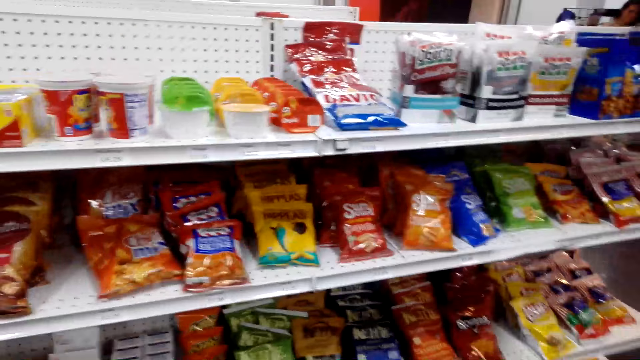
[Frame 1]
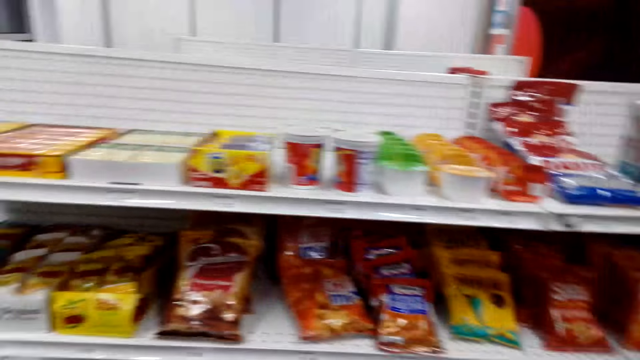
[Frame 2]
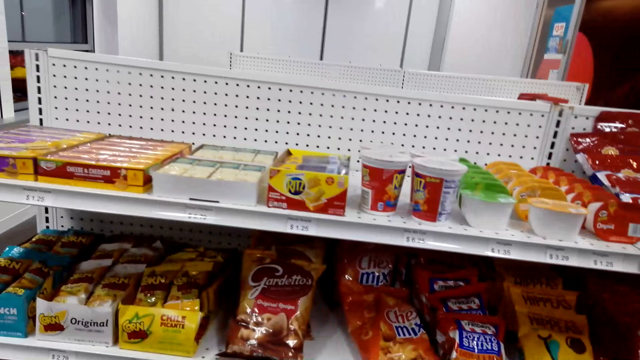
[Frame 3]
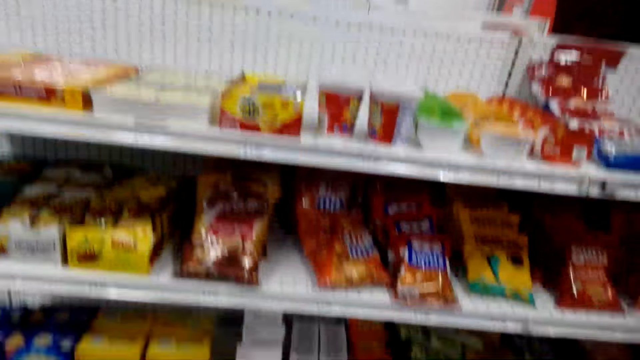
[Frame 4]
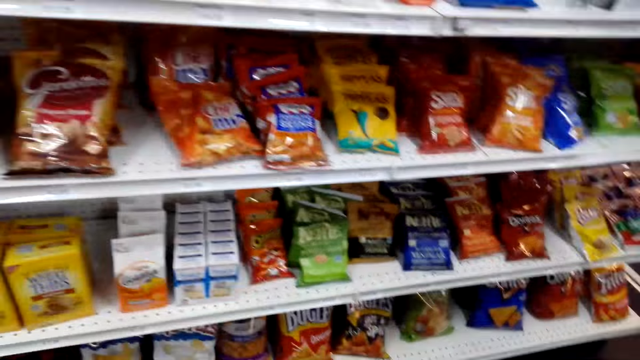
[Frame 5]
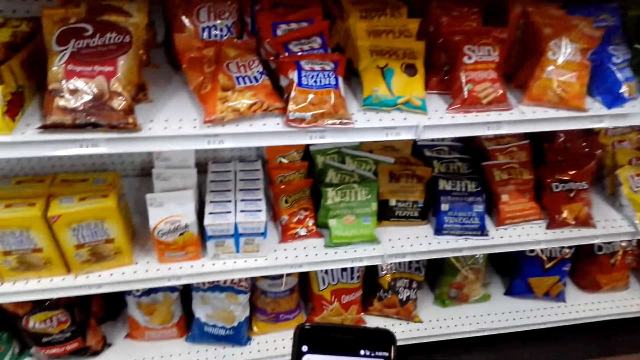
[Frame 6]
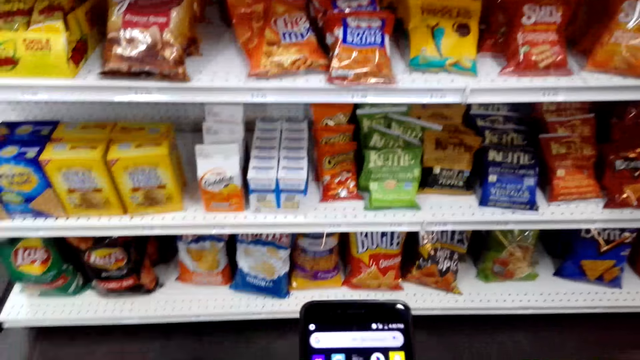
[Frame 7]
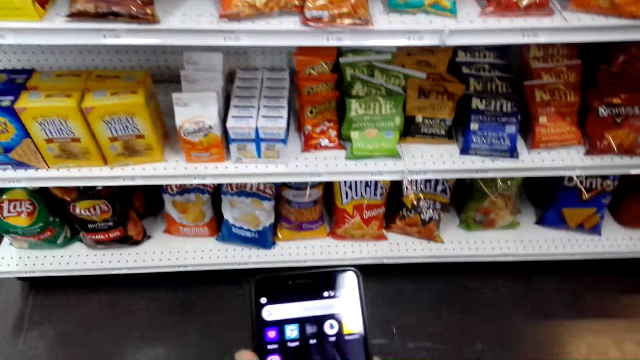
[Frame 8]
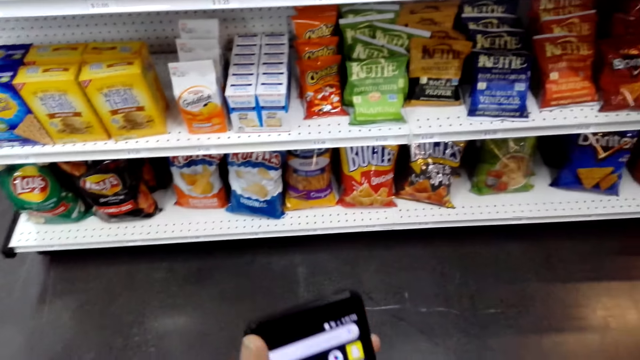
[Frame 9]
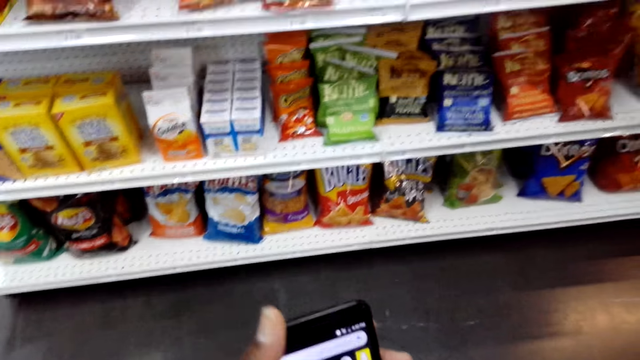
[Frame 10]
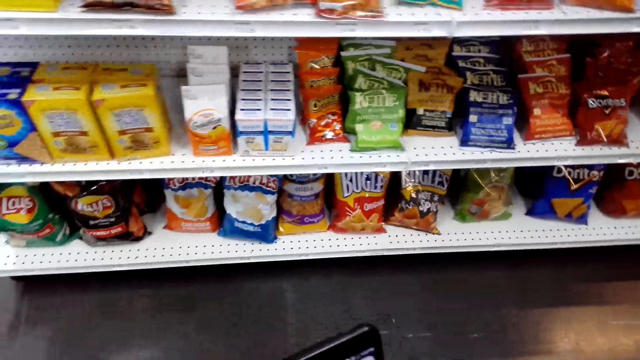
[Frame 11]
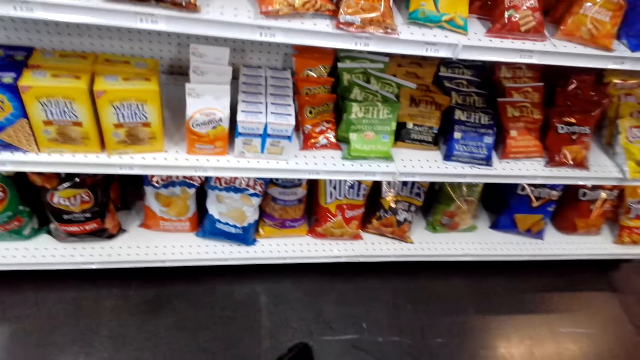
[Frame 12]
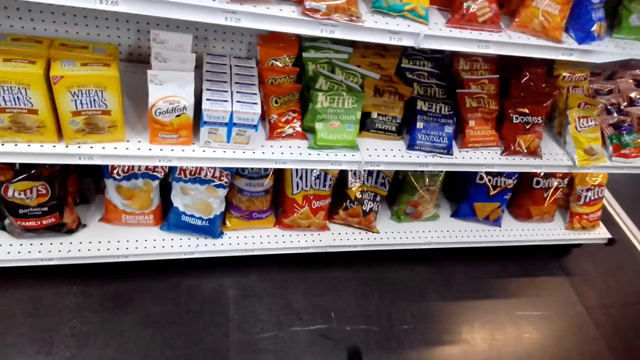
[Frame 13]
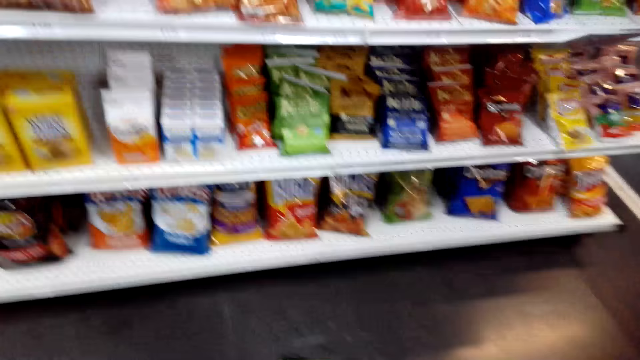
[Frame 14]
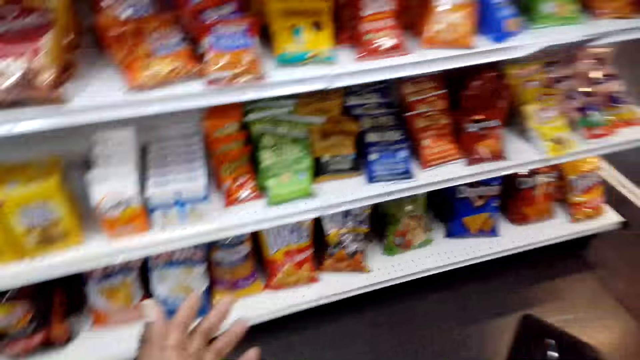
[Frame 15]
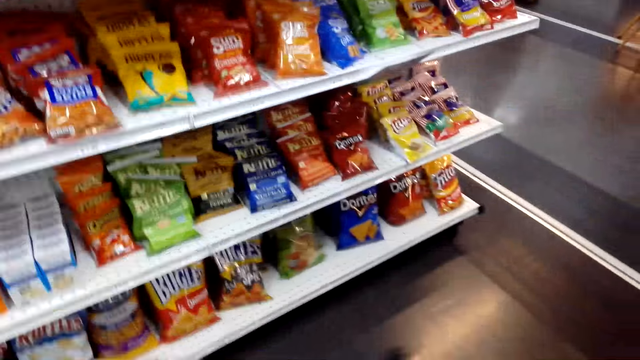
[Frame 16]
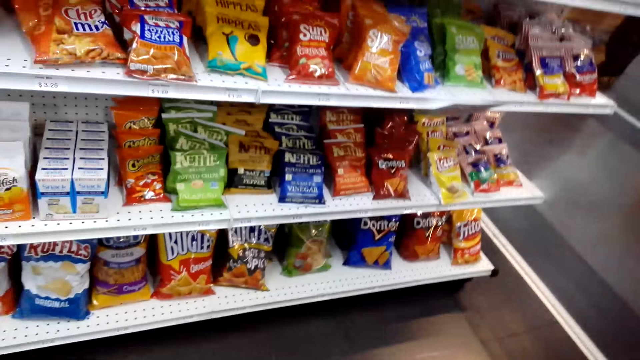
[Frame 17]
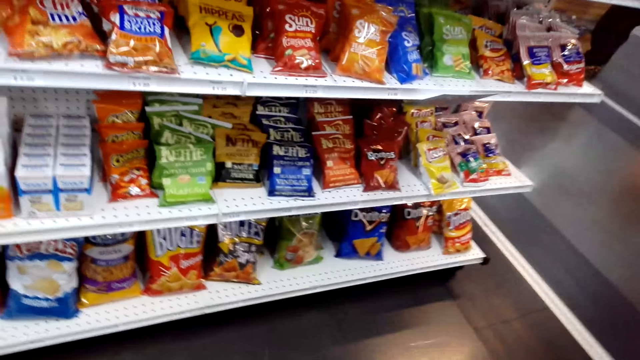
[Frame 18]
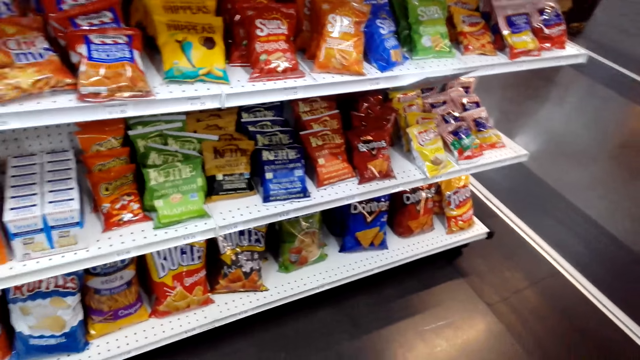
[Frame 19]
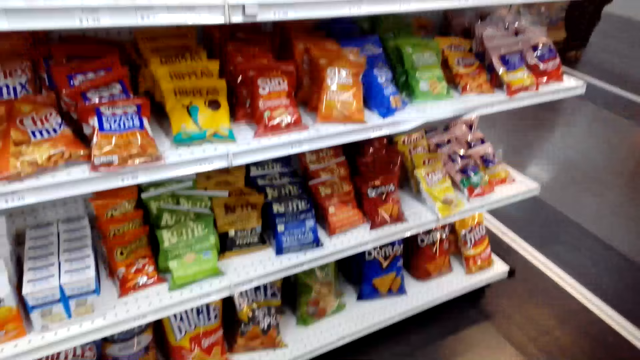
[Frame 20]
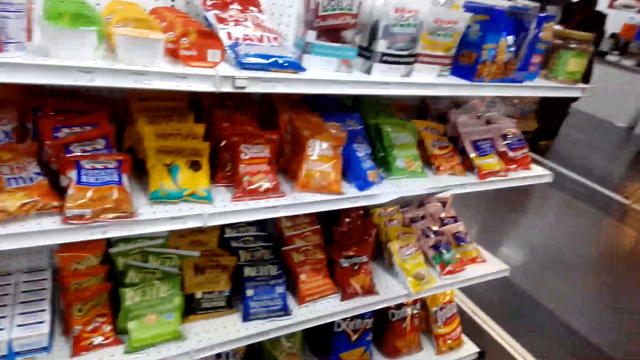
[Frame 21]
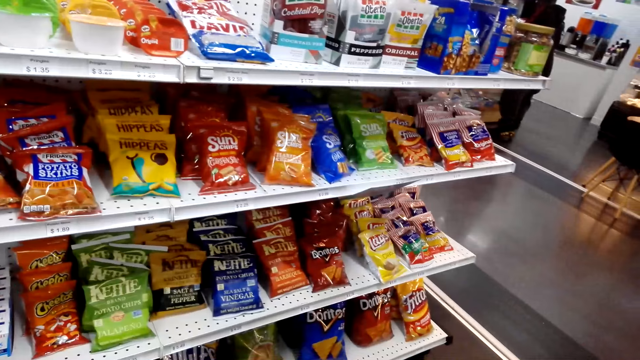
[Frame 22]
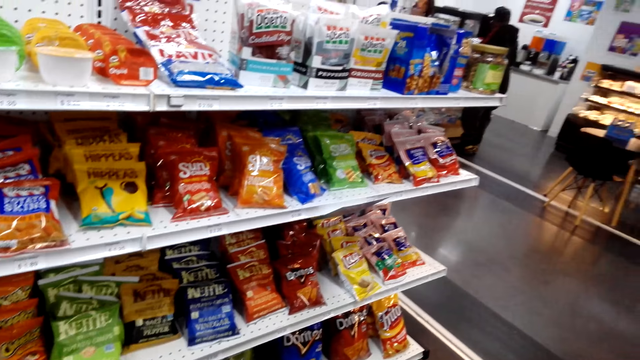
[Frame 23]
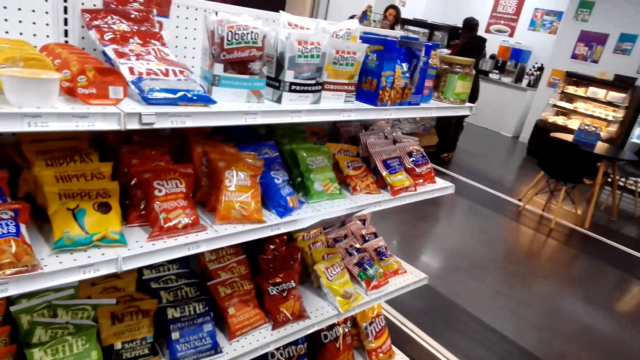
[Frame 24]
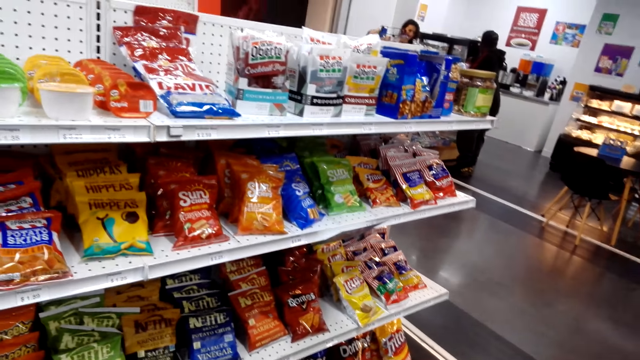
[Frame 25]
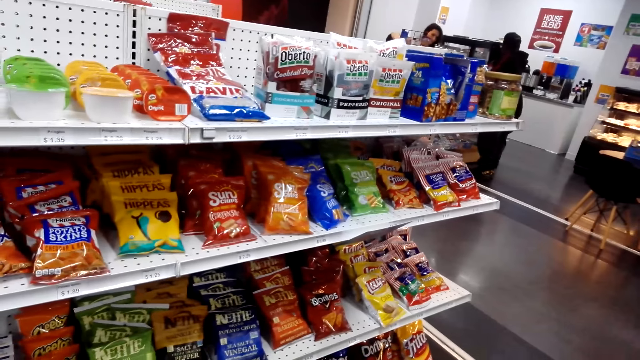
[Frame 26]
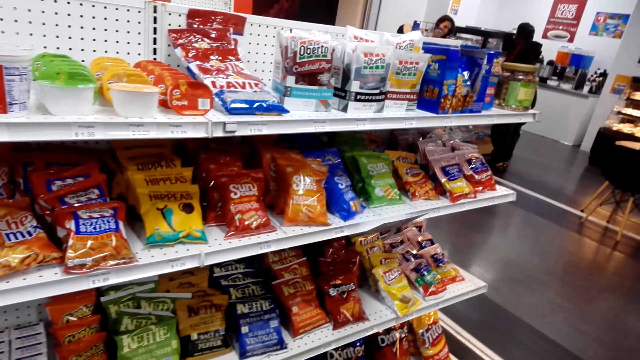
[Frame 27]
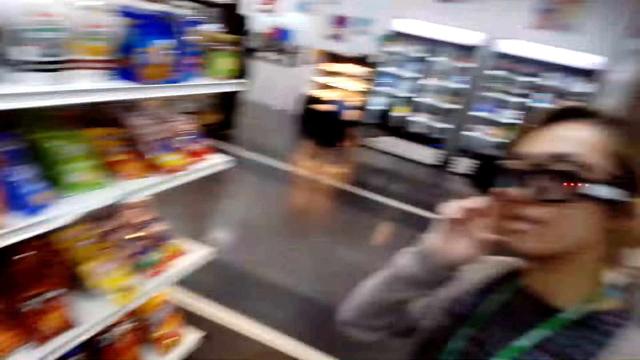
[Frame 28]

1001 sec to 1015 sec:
The camera wearer looks at the shelves. They browse the phone. They check on the price on the shelf. They look at the shelves.

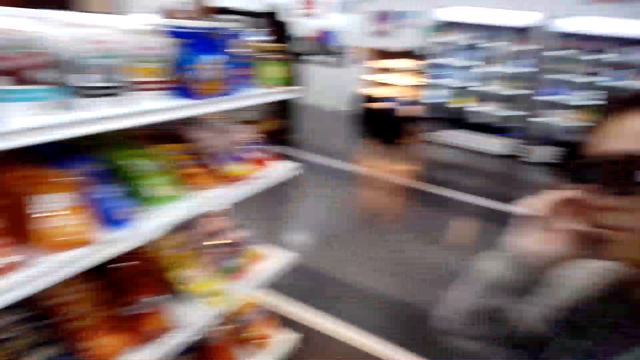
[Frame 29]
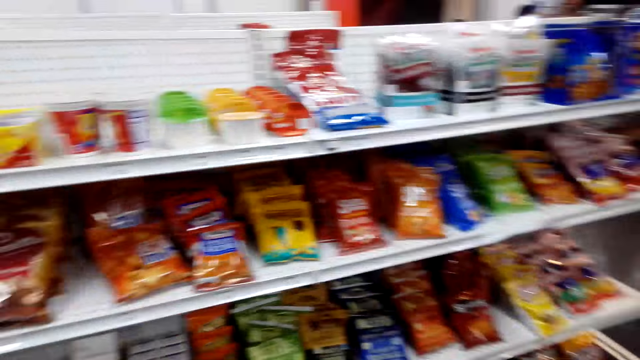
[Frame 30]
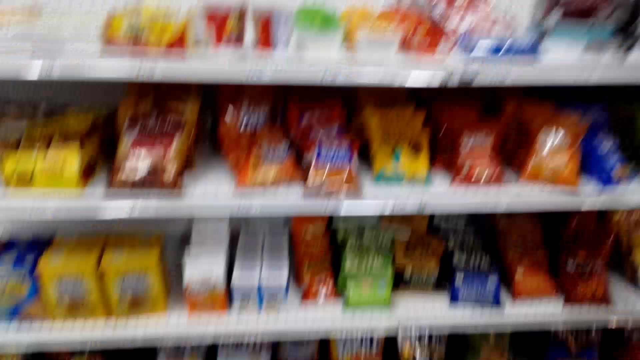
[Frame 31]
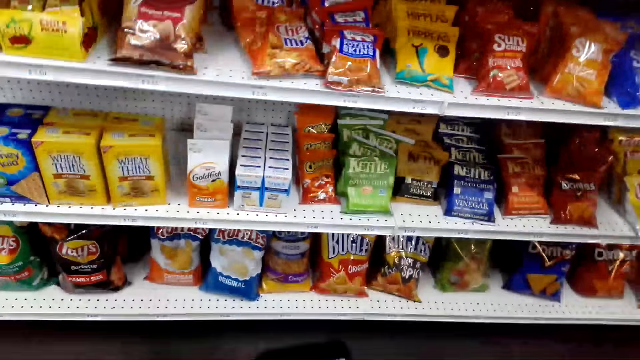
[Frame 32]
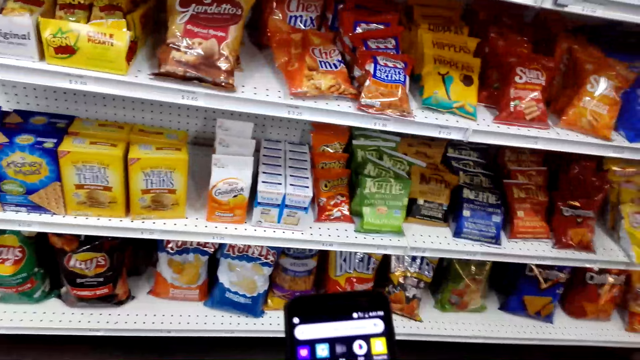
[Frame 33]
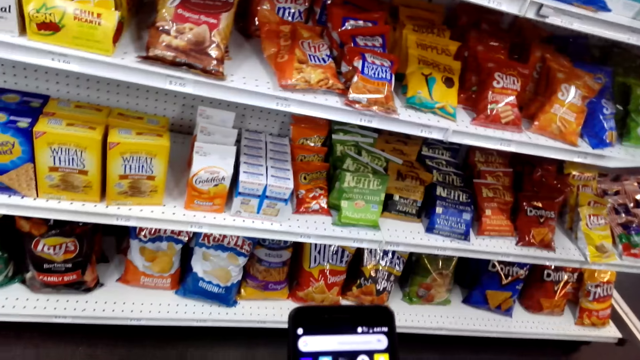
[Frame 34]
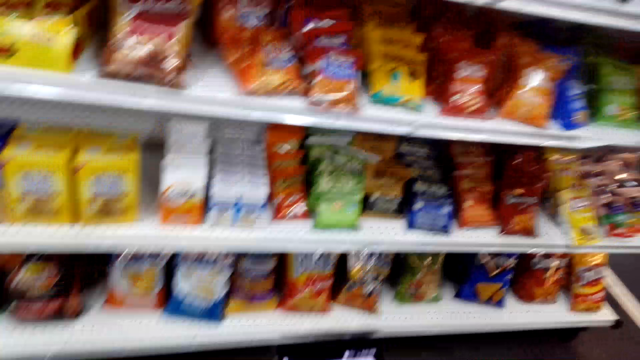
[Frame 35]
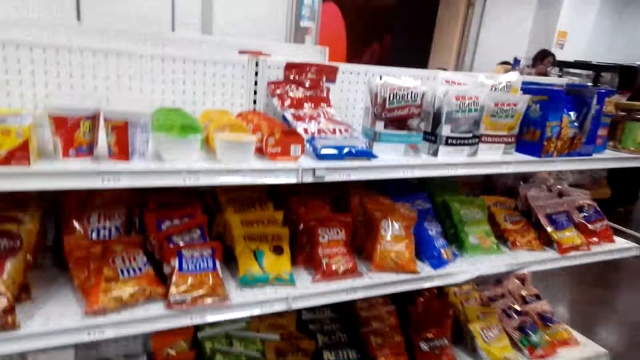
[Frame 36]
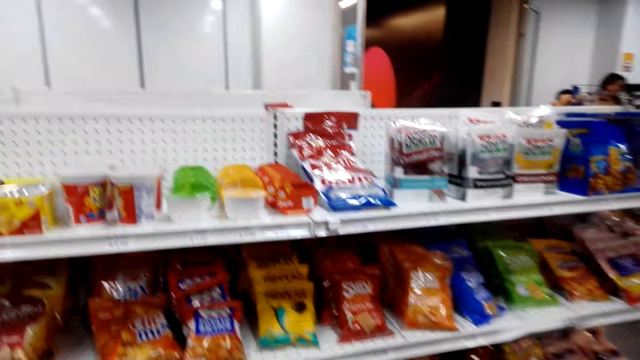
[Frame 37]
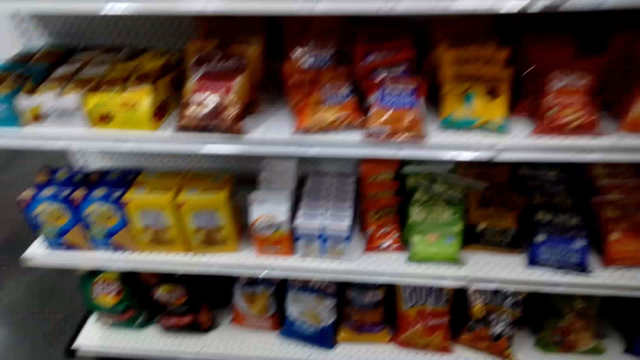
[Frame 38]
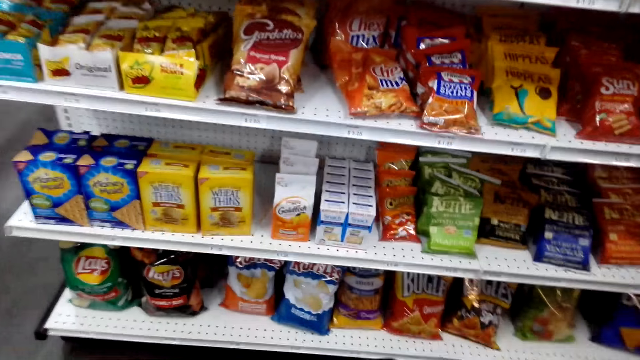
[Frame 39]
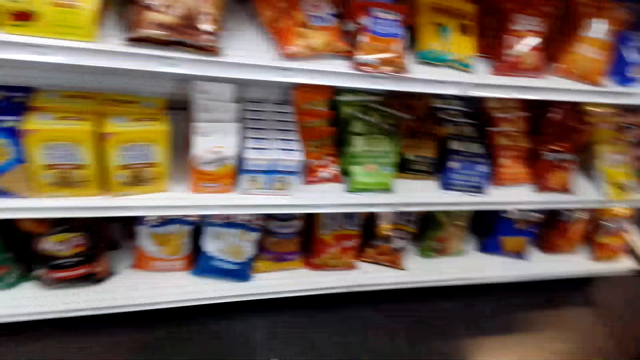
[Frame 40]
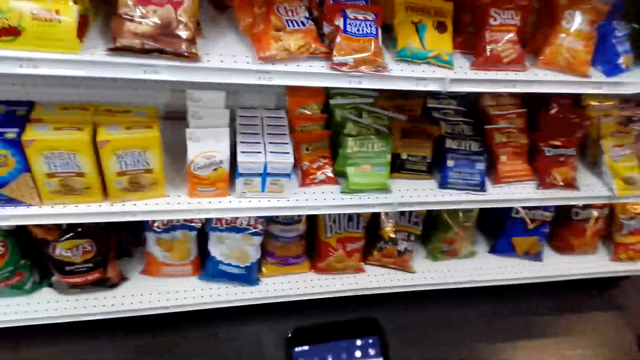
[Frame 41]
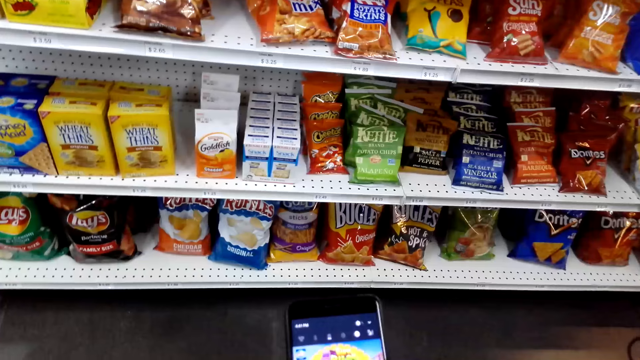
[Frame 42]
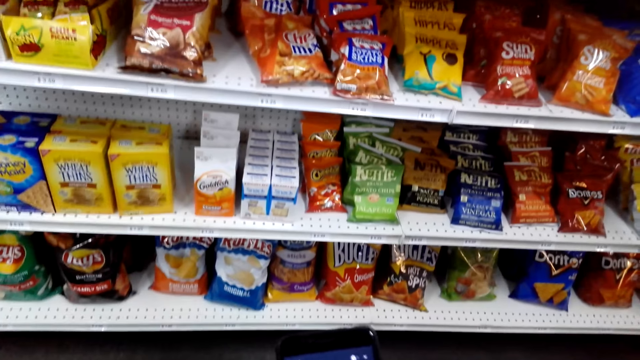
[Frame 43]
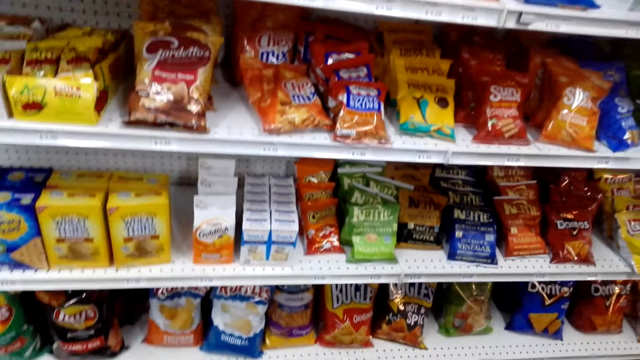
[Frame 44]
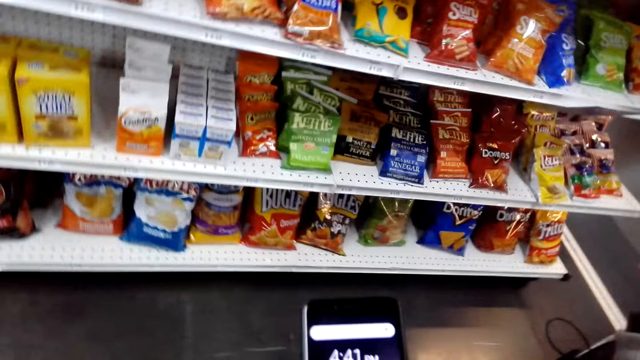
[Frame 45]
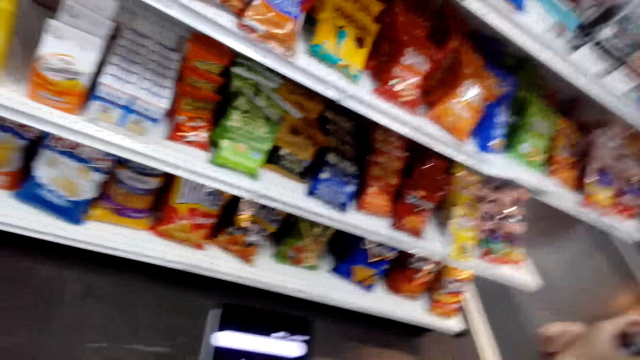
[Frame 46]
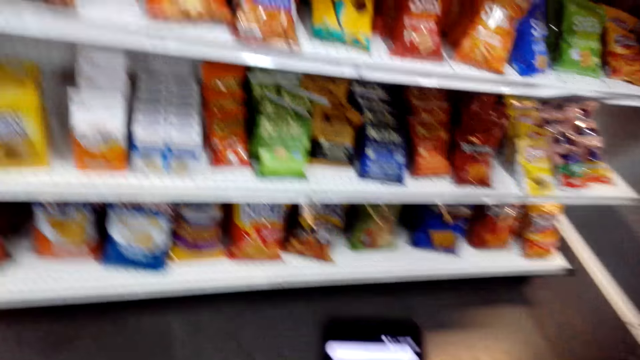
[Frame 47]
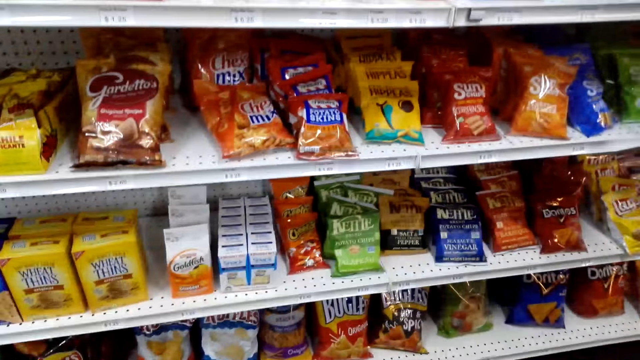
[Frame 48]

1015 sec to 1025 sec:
The camera wearer operates a phone. They look at the shelves.
